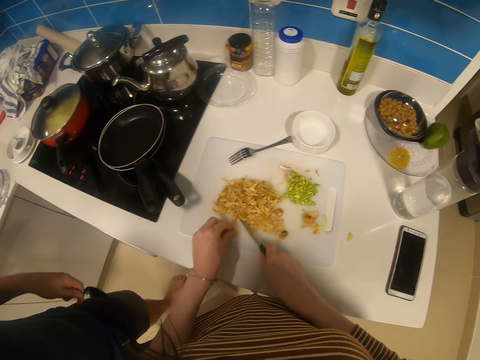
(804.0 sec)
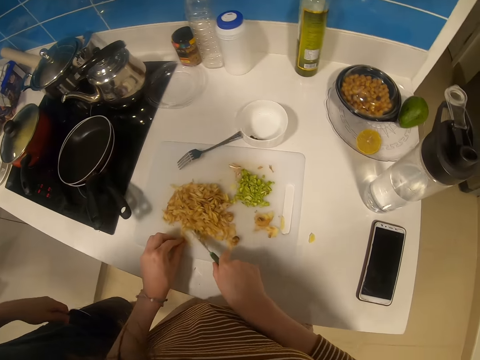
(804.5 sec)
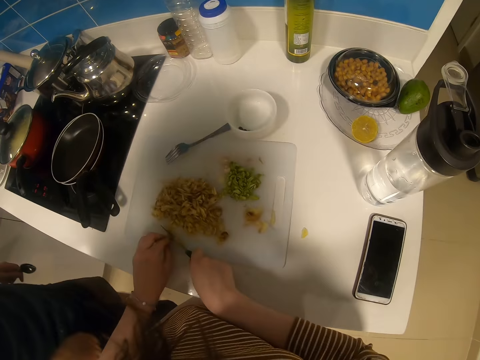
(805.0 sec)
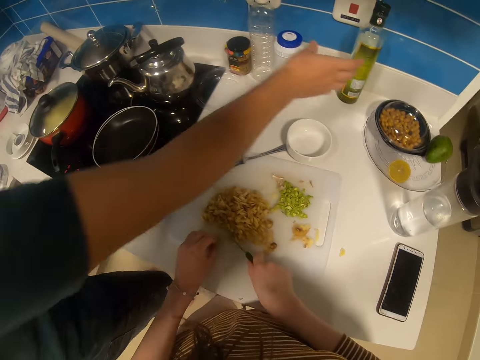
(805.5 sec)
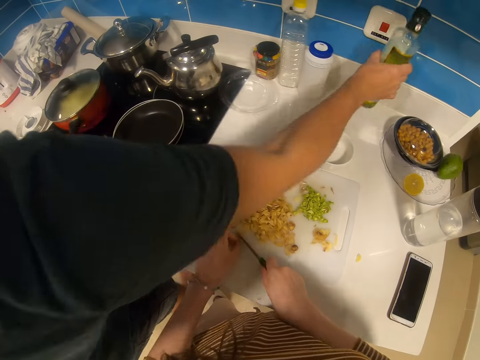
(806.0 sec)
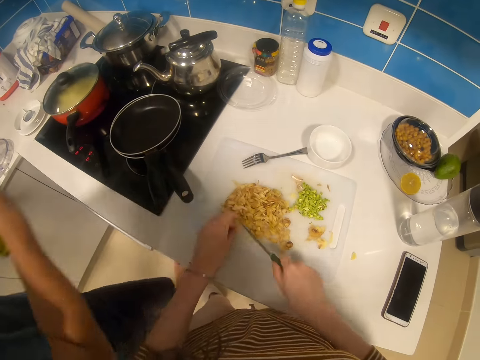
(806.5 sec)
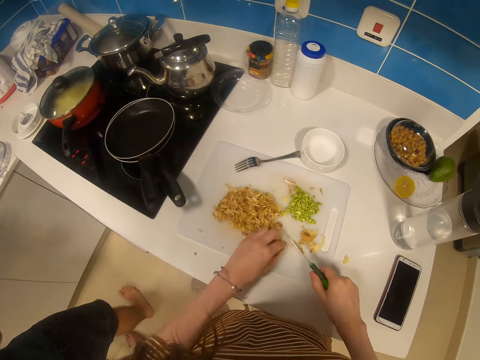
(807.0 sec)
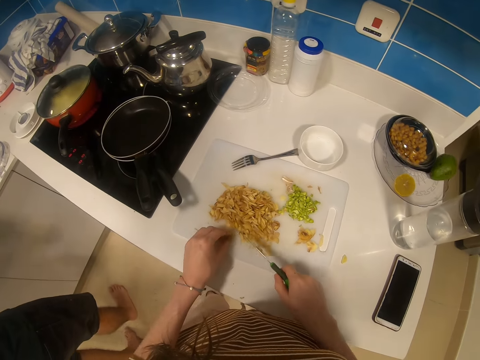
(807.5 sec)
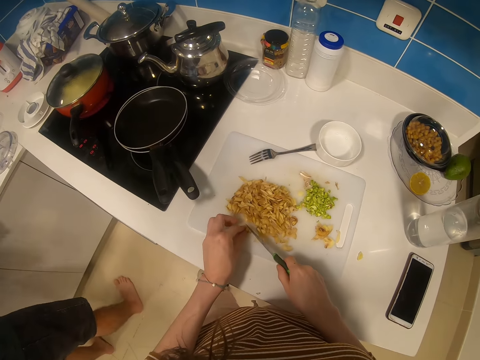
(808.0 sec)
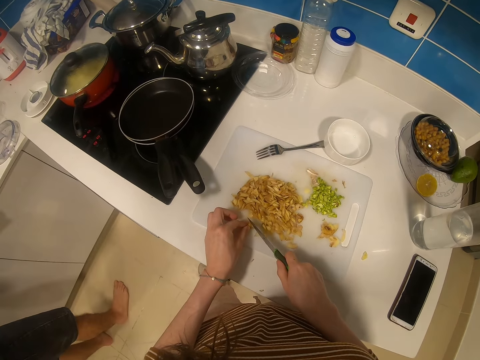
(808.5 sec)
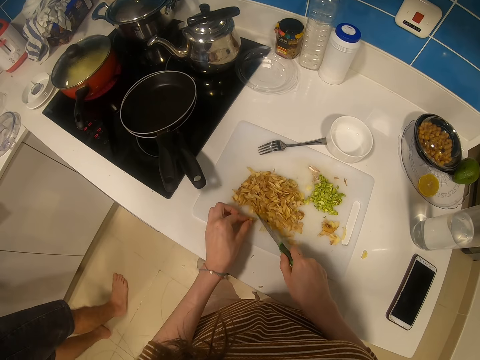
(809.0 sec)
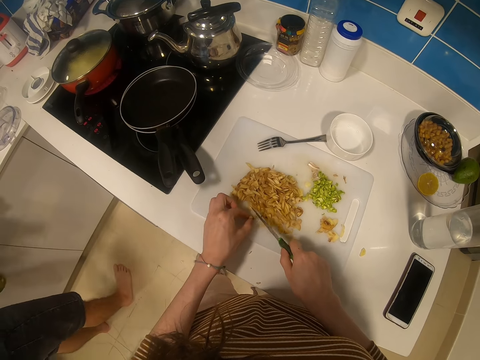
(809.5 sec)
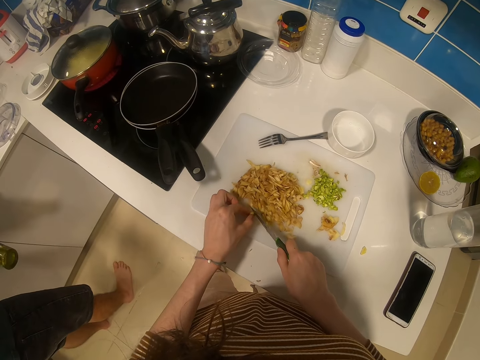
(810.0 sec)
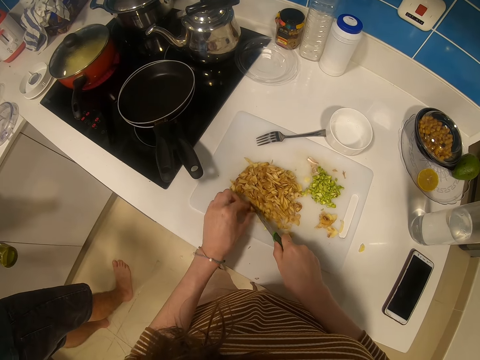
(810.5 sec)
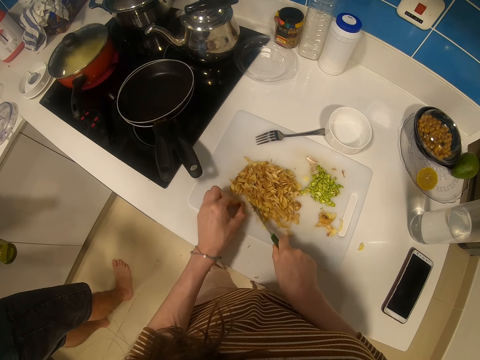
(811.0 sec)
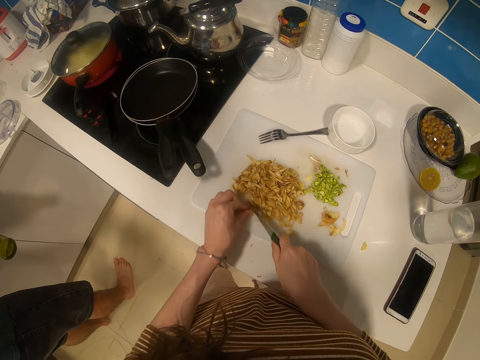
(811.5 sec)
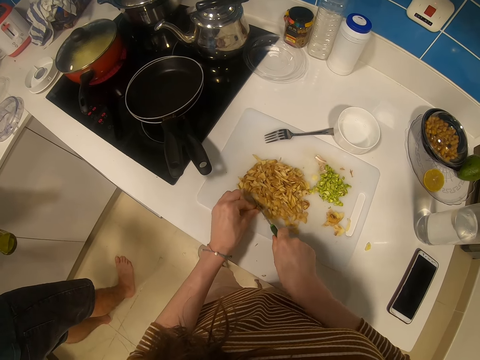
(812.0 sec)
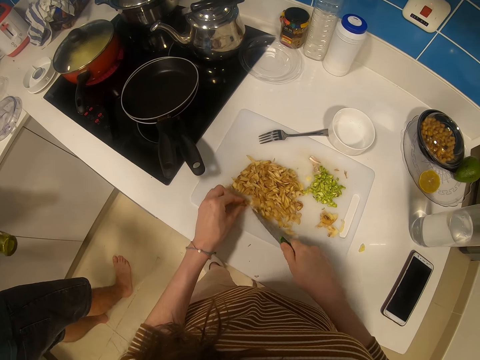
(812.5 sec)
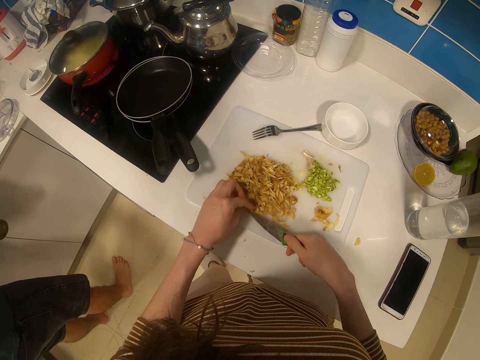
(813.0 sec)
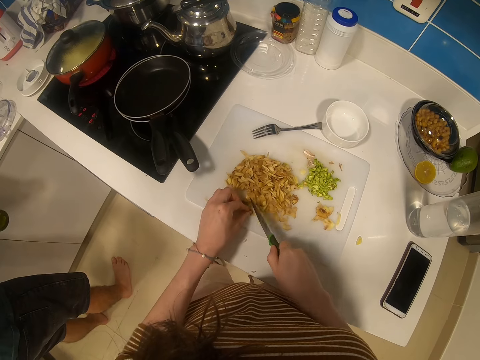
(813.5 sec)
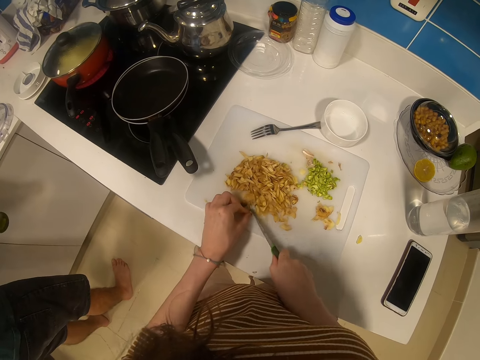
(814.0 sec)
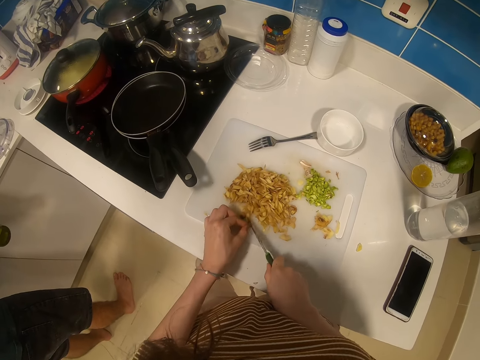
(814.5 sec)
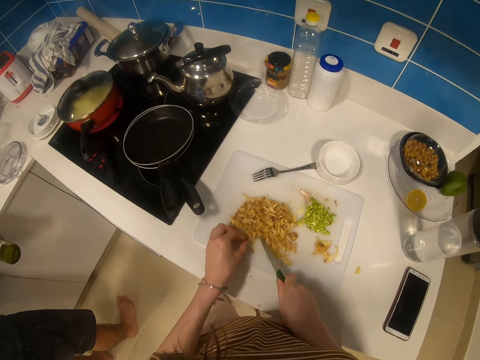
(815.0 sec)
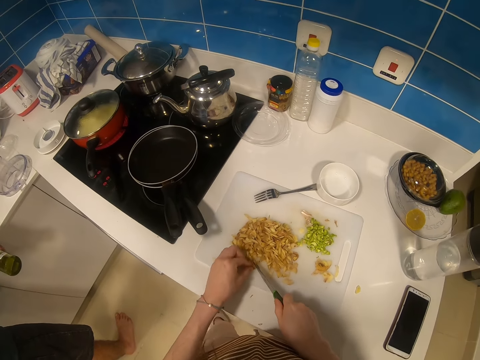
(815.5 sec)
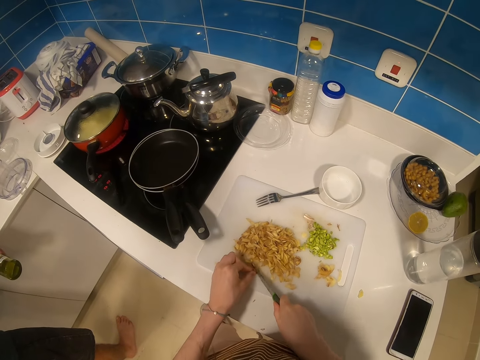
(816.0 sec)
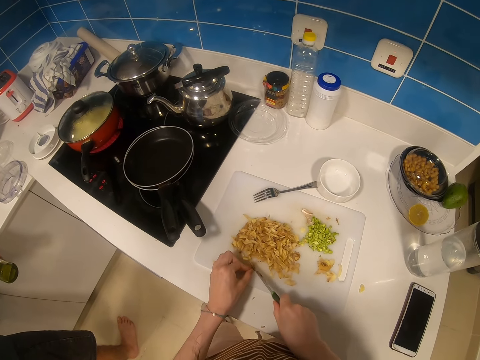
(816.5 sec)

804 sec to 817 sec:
A man takes the cooking oil in the counter. The camera wearer holds a potato skin. They slice the potato skin. They cut the potato skin. They hold the potato skin.

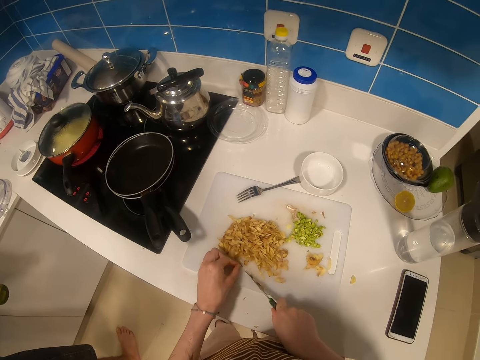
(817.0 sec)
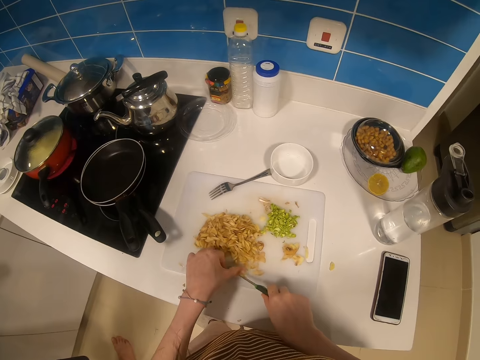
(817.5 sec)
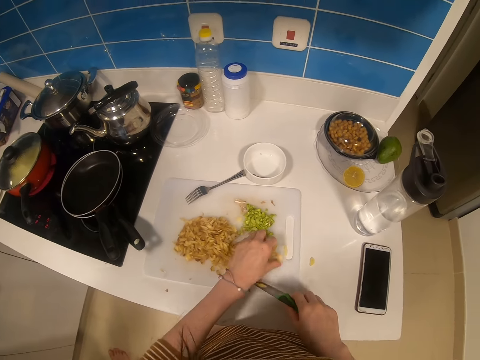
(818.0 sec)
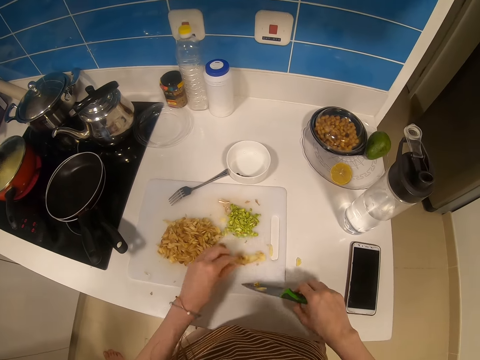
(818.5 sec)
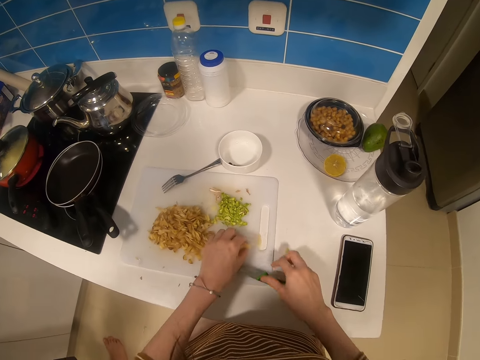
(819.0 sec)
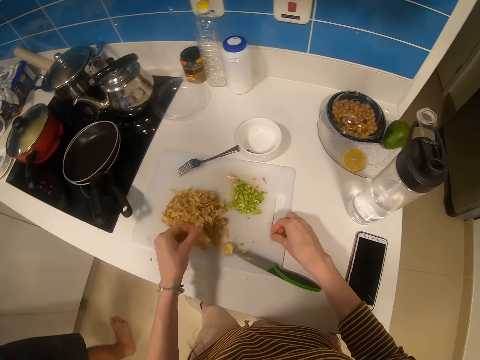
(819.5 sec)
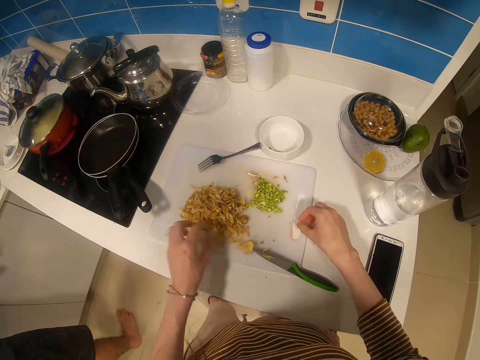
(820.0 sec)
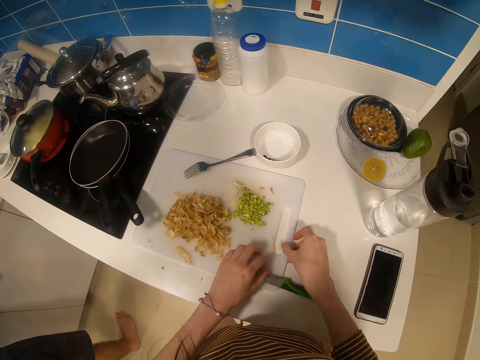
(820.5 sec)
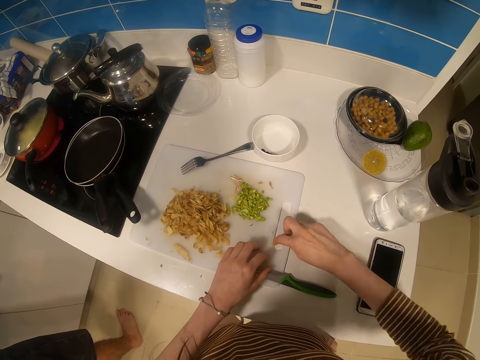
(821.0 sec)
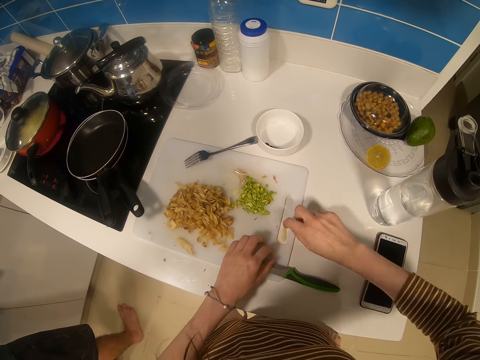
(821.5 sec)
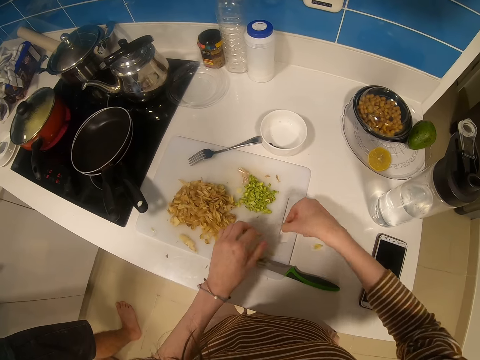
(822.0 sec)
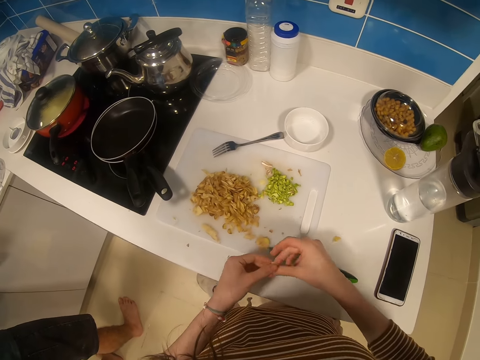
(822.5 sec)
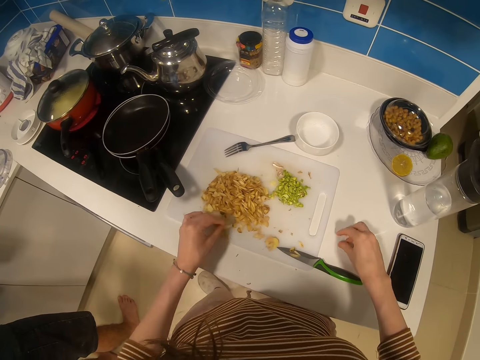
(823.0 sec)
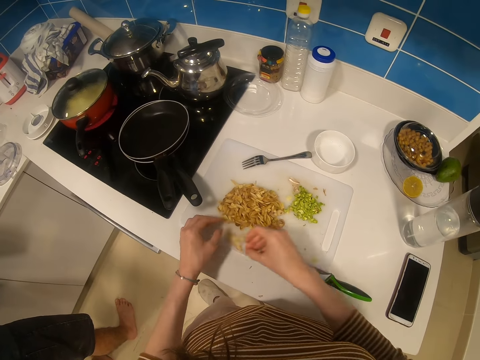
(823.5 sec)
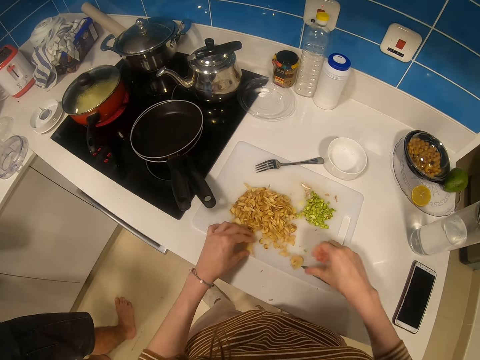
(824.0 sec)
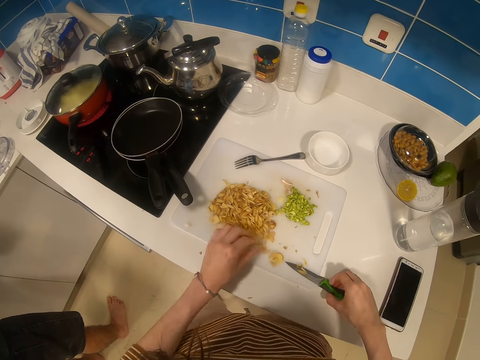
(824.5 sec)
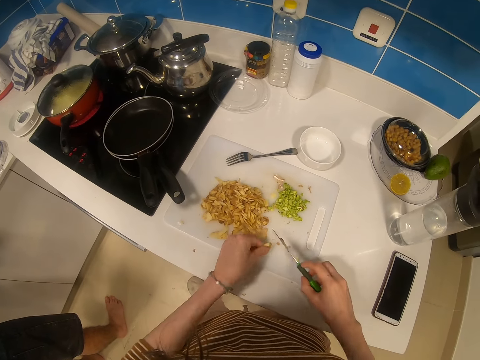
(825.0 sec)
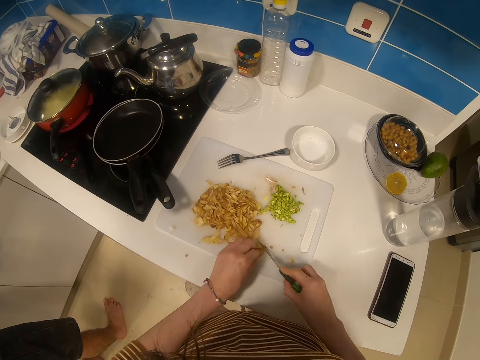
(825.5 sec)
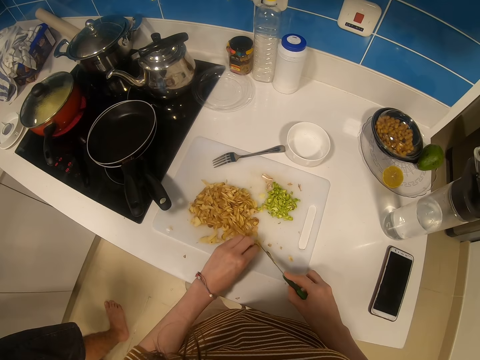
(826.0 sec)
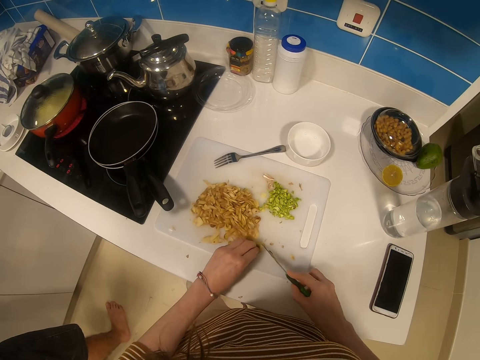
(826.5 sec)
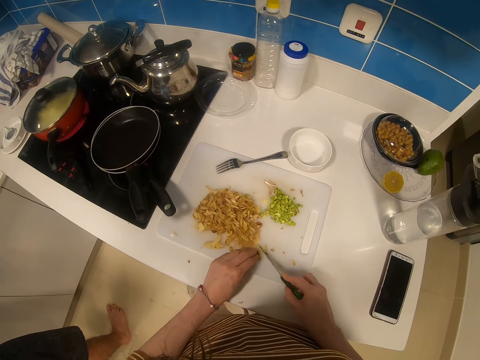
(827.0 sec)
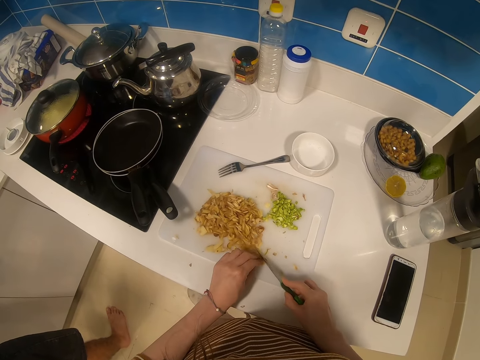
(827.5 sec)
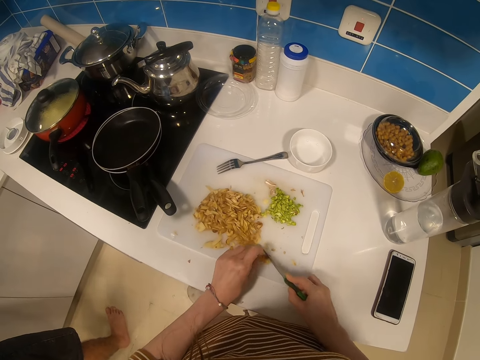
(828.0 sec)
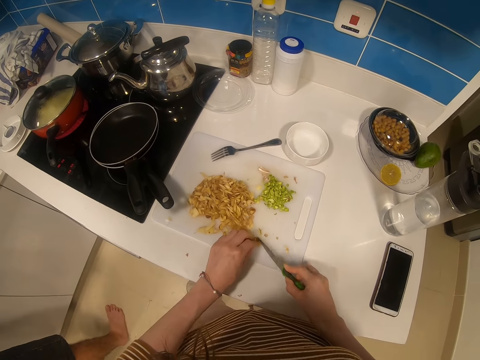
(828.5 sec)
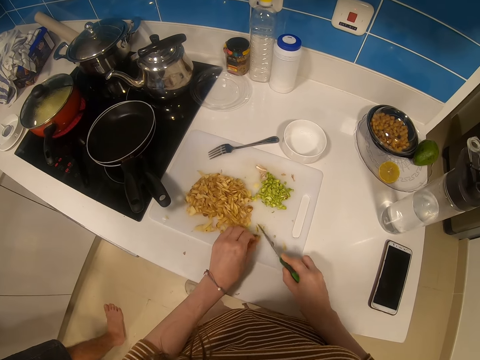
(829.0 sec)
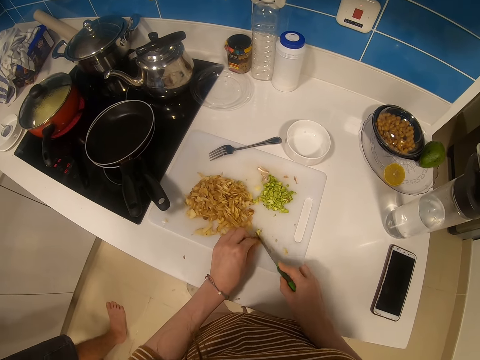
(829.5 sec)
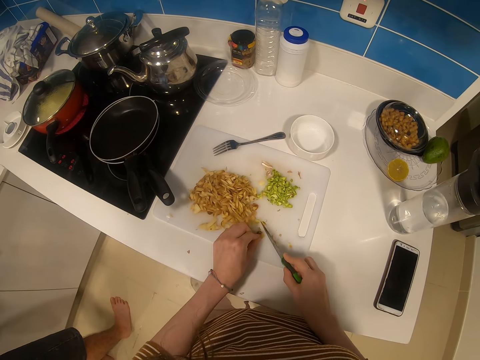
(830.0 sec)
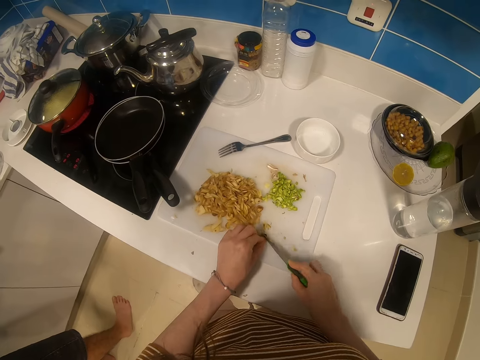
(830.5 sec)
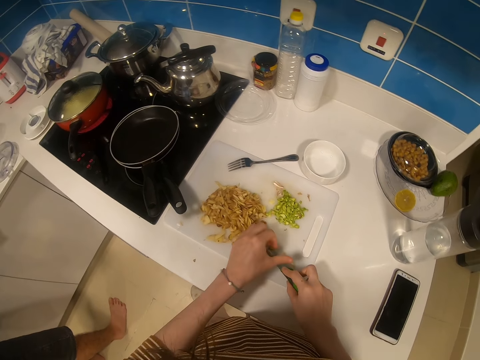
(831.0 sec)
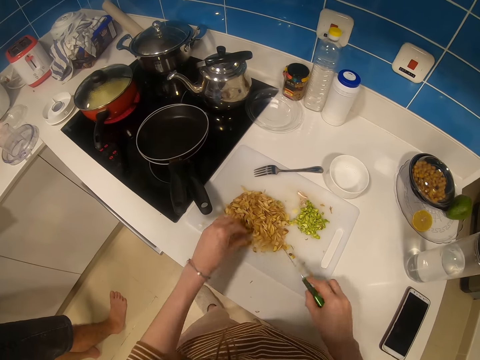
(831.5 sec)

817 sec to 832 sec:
The camera wearer removes the potato skins from the knife. He touches a potato skin. He picks up the potato skins. He picks up the potato skin. He drops the potato skin. He moves the knife. He picks up the potato skin. He holds the potato skin. He drops the potato skin. He picks up the potato skin. He drops the potato skin. He holds the potato skin. He picks up the knife. He picks up the potato skin. He picks up the knife with his right hand. He cuts the potato with the knife. He cuts the potato with the knife in his right hand repeatedly.
